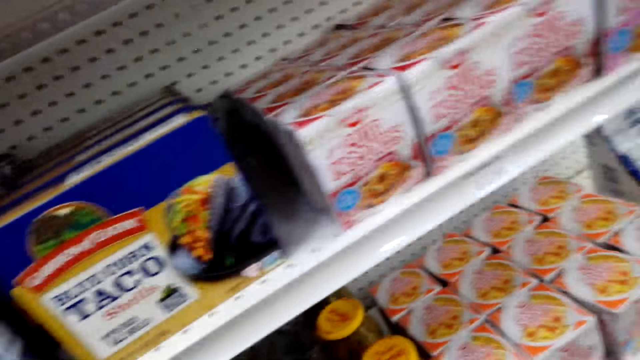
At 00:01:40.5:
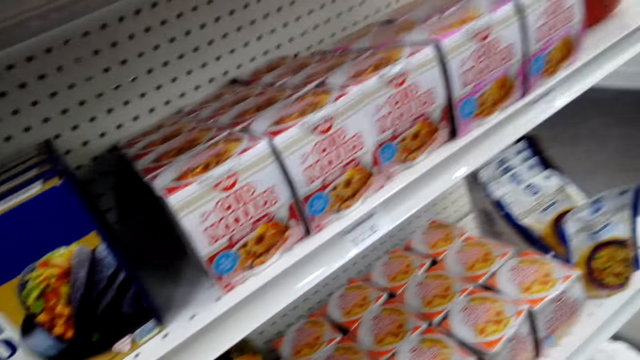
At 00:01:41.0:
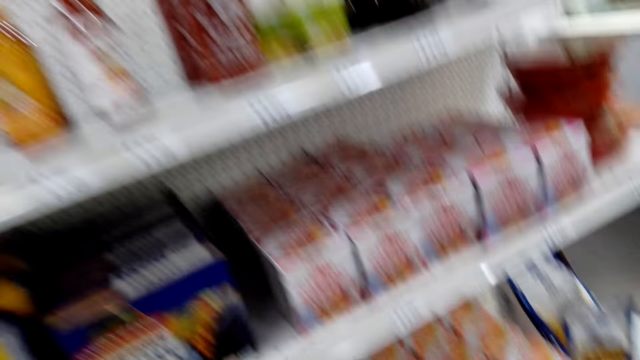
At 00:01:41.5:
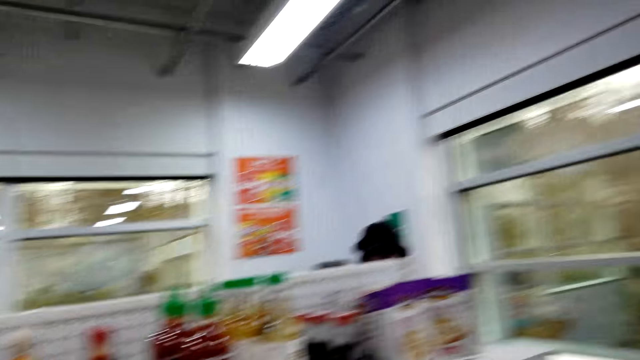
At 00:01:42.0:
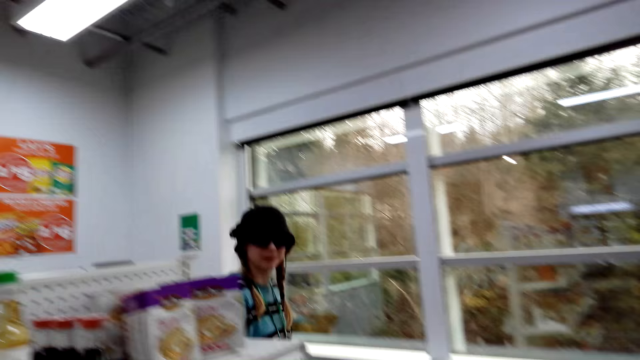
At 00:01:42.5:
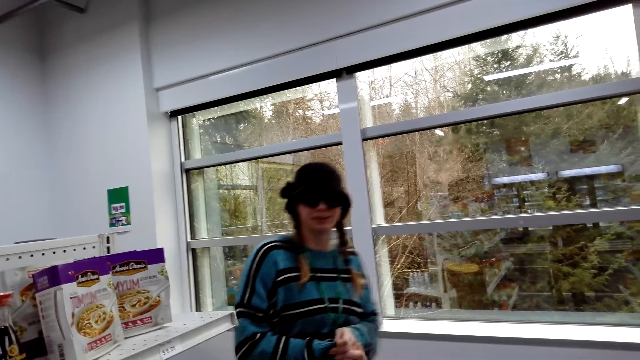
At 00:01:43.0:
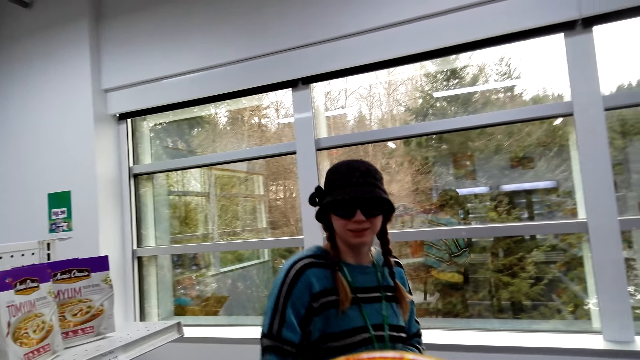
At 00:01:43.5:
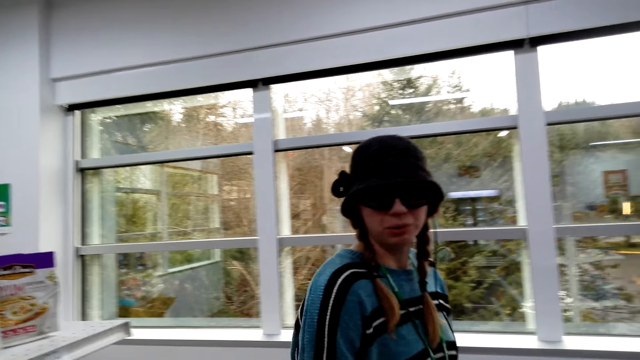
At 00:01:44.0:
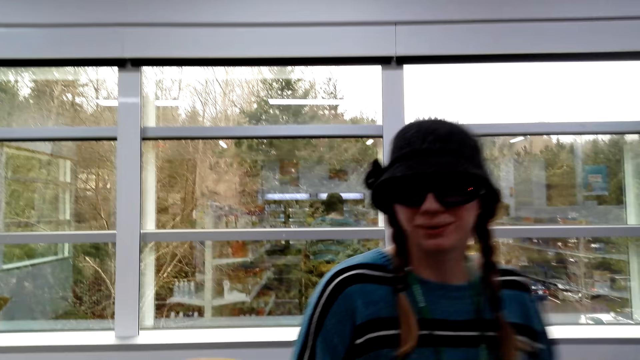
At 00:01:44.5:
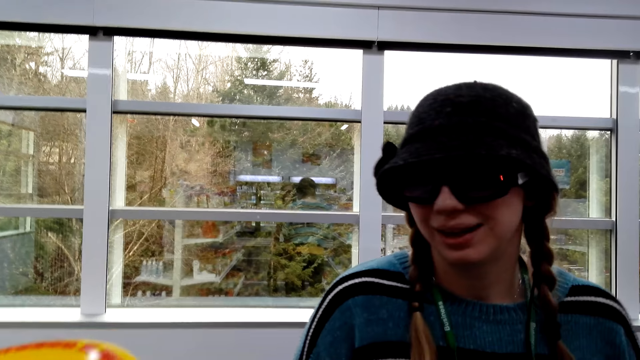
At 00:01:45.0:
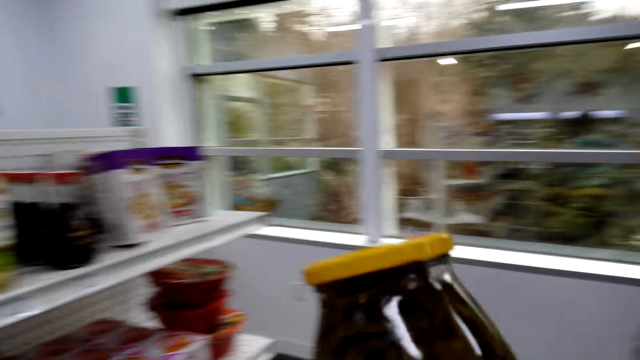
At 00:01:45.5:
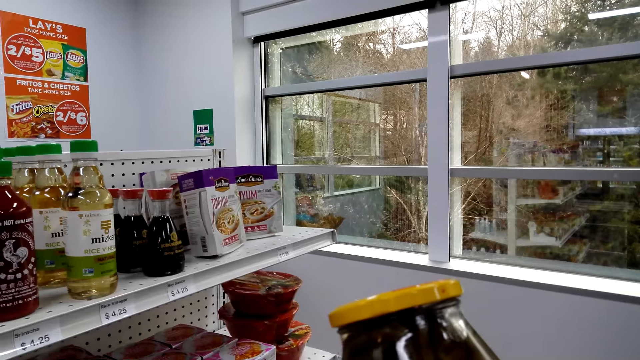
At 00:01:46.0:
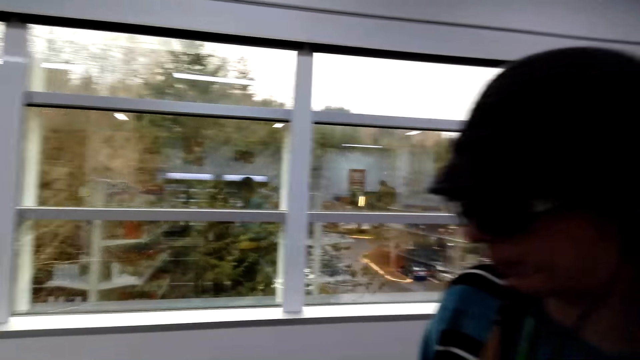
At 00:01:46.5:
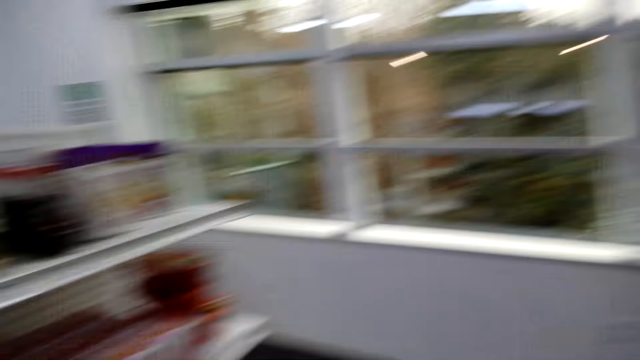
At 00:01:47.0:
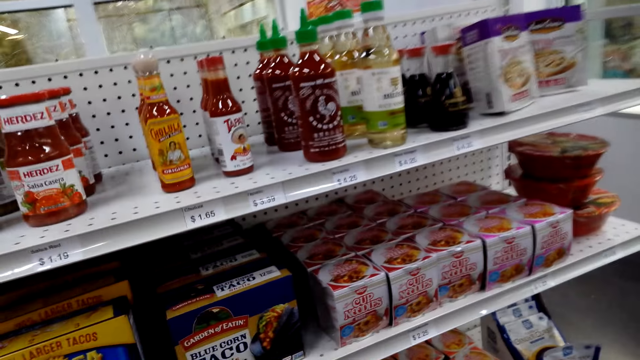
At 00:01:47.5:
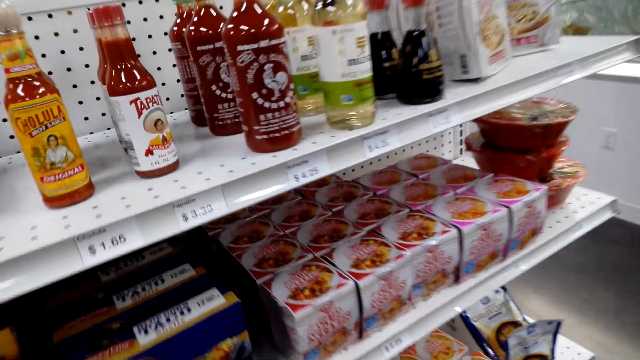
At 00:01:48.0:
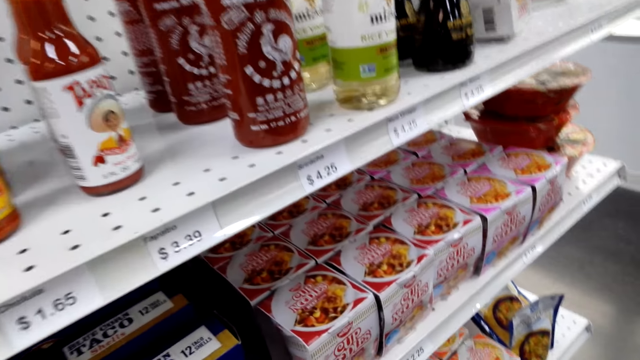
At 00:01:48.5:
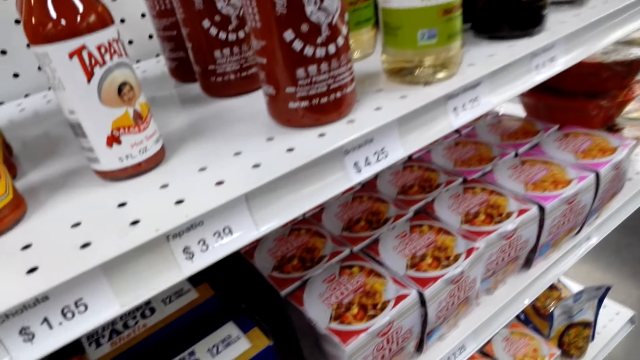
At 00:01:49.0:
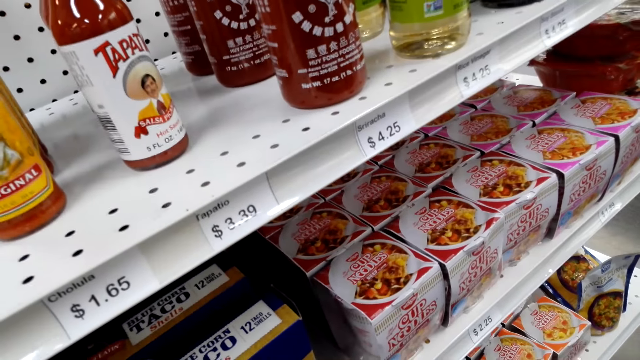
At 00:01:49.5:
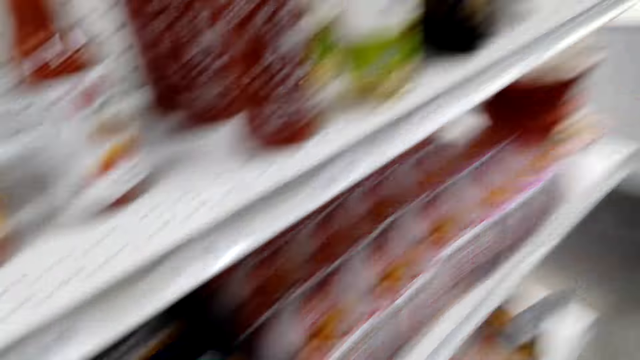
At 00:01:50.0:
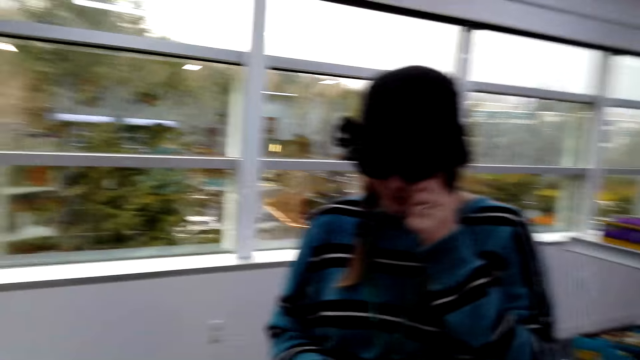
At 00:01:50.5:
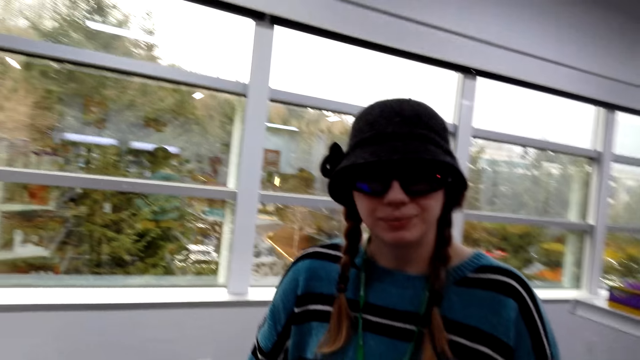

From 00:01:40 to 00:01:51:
The camera wearer walks around. They talk with a lady. They hold a bottle. They look around.

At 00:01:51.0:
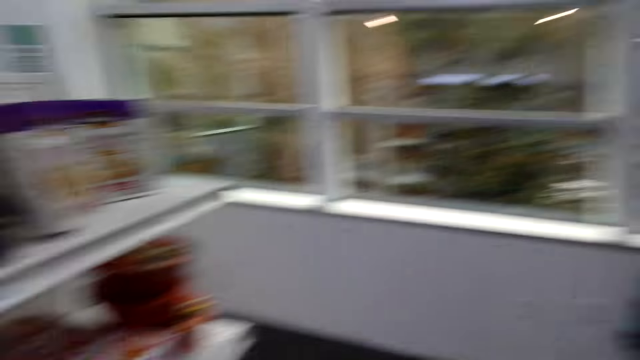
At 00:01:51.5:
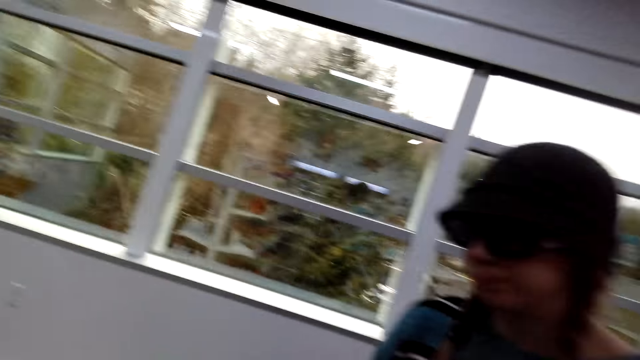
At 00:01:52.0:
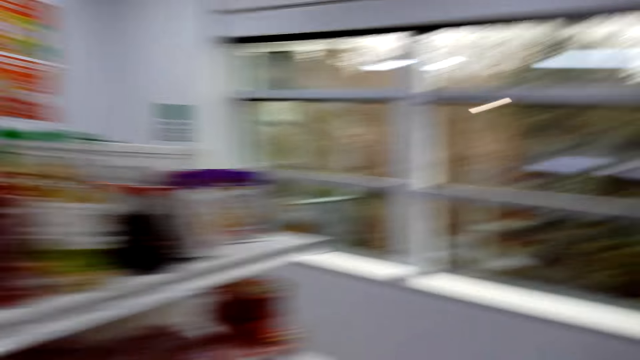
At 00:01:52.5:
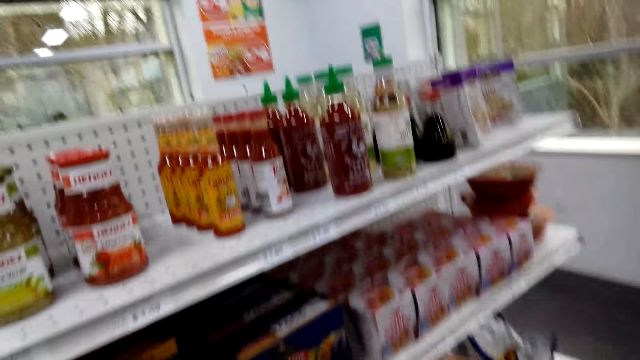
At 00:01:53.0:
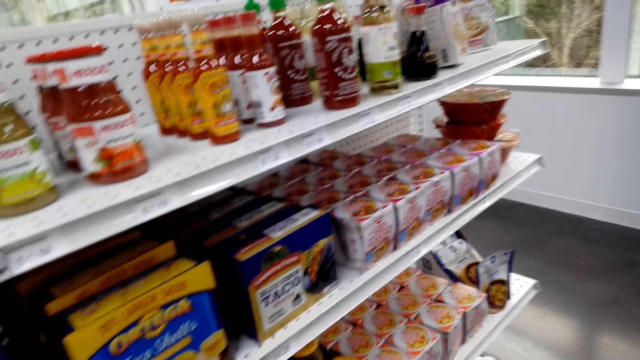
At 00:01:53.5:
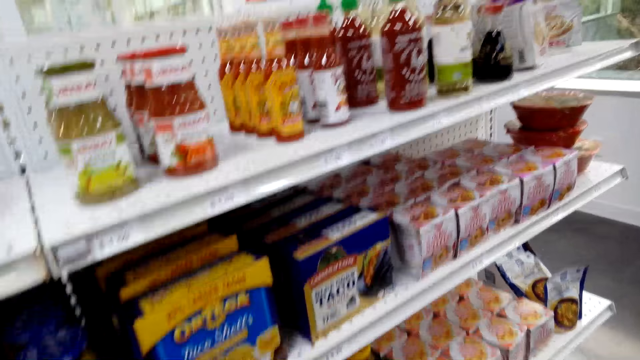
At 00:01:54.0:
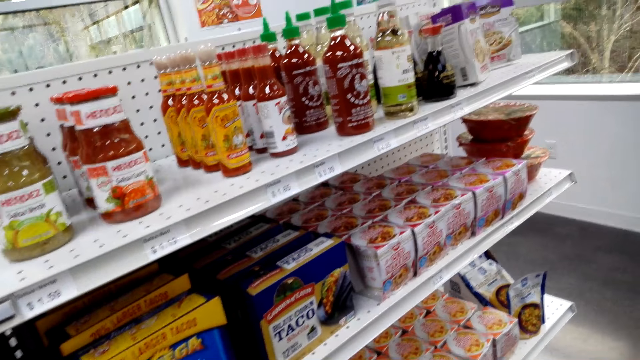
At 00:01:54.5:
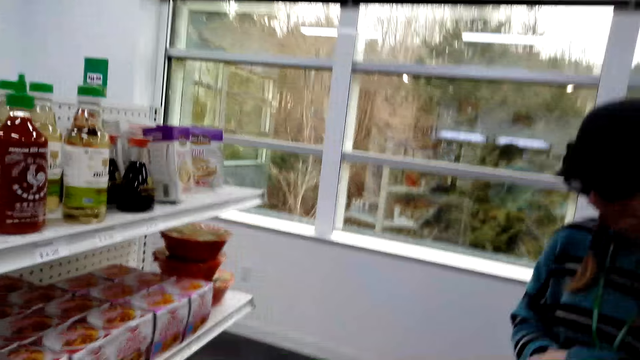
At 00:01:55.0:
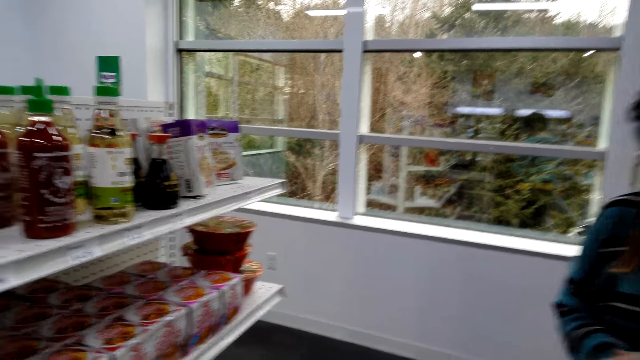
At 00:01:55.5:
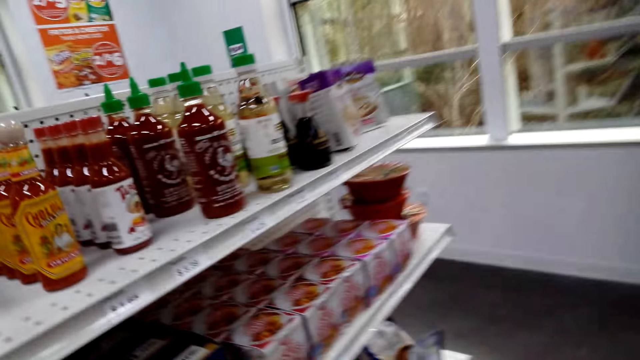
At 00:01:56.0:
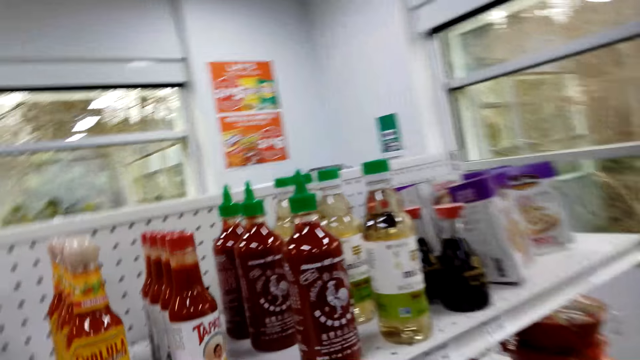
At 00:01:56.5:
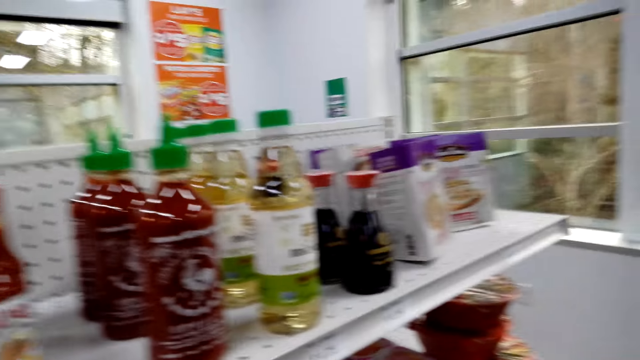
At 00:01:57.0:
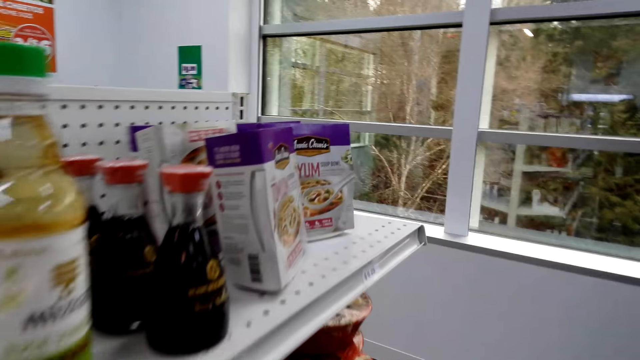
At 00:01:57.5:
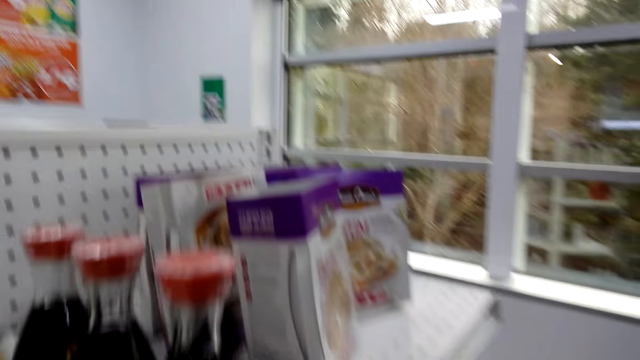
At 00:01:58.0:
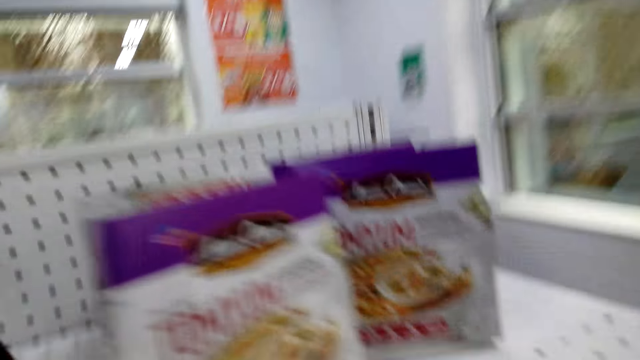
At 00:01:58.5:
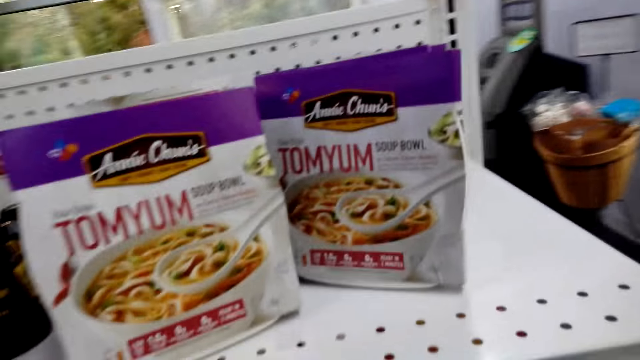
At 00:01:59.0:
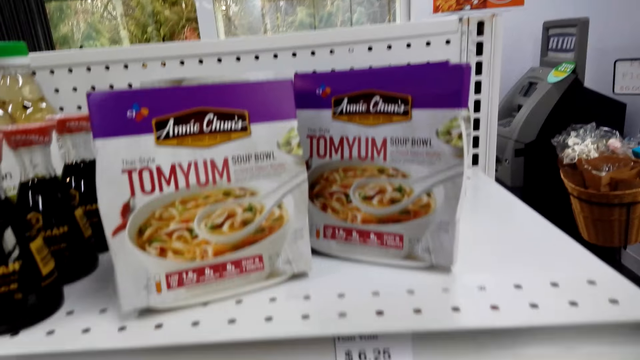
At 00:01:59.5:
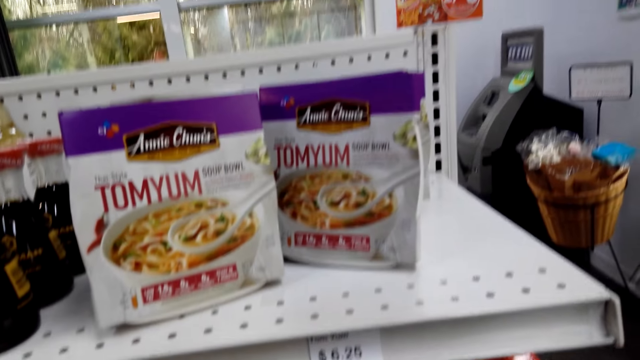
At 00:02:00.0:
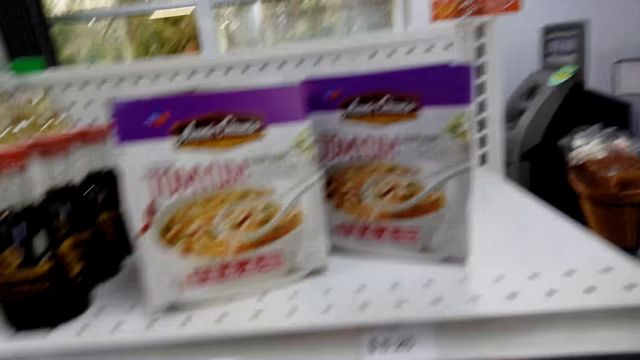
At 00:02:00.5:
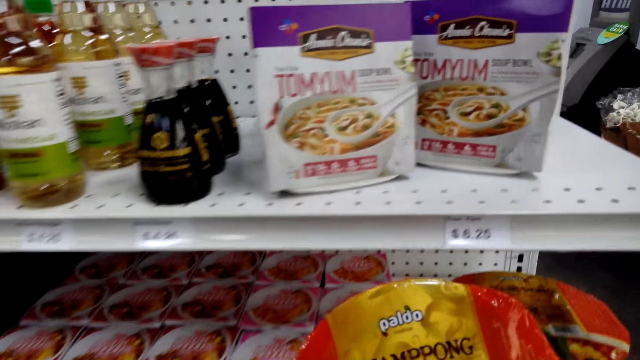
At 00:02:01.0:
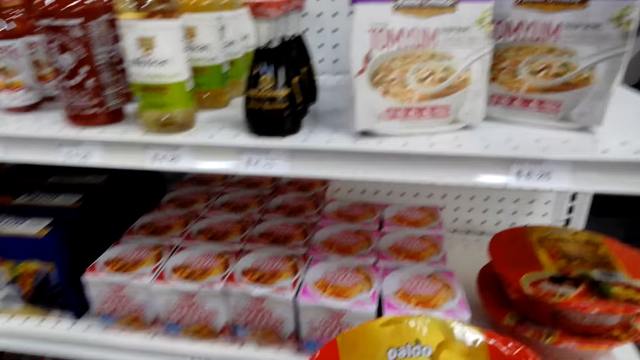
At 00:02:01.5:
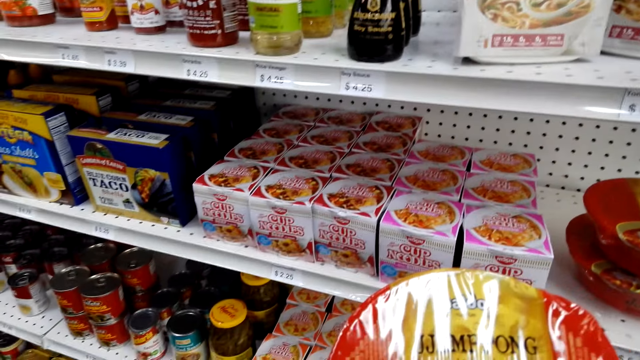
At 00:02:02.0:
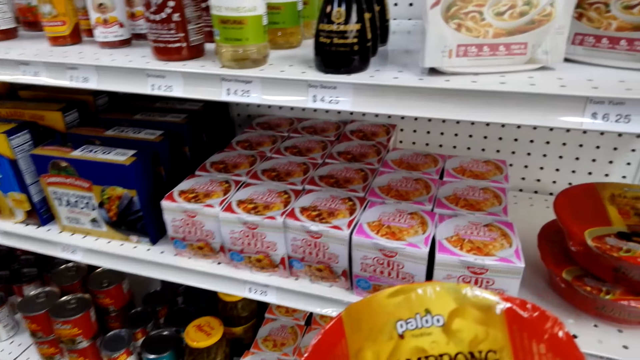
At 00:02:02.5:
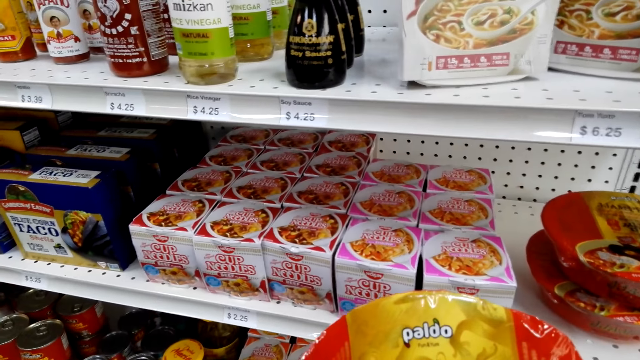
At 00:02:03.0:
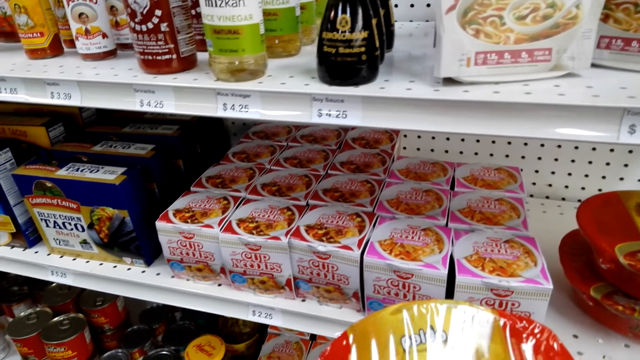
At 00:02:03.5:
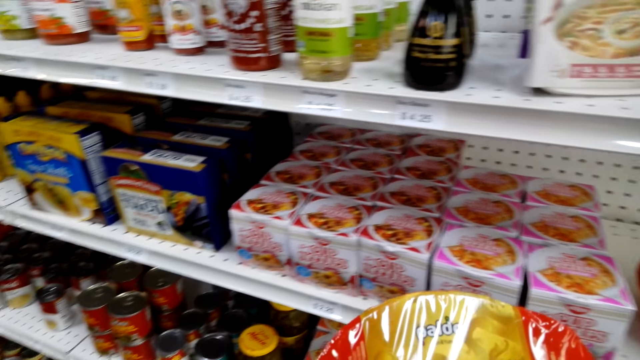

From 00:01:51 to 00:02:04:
The camera wearer looks at the sachet. They look at the tom yum. They take a tin.
